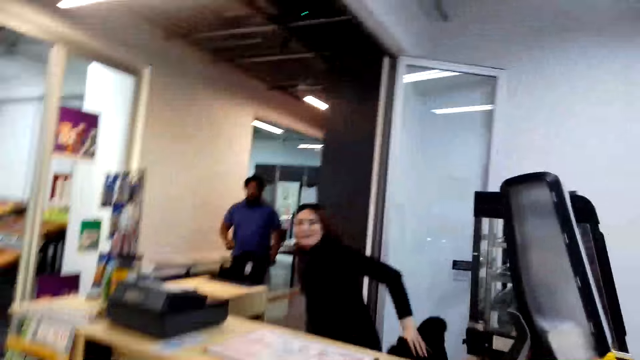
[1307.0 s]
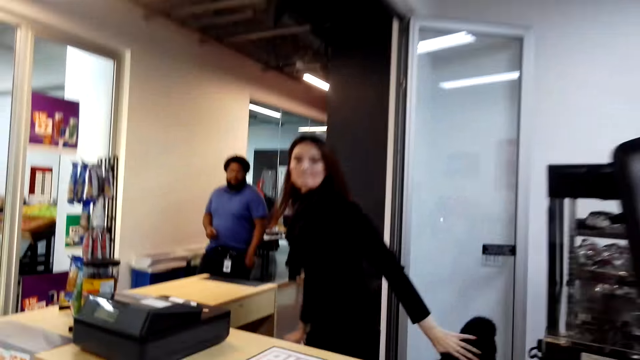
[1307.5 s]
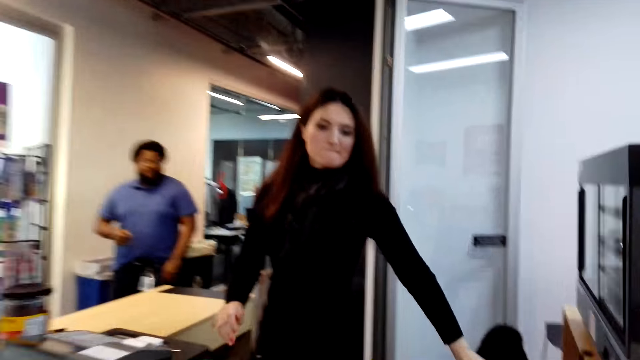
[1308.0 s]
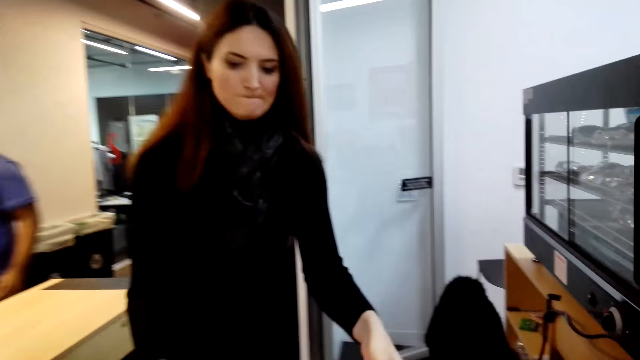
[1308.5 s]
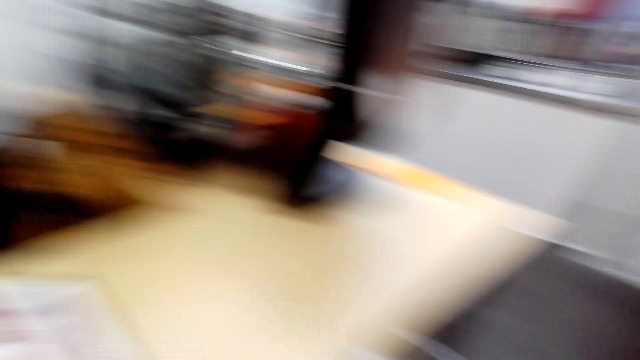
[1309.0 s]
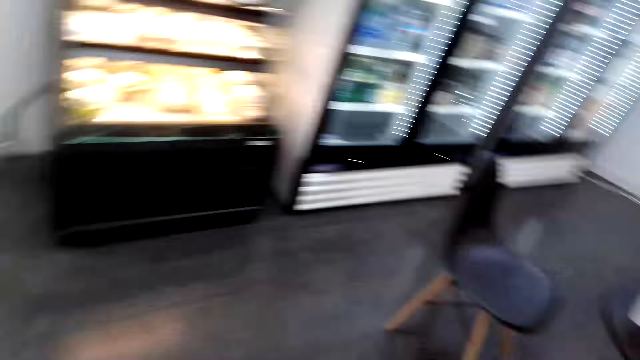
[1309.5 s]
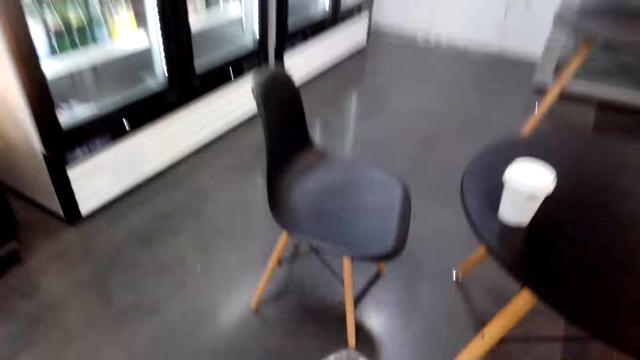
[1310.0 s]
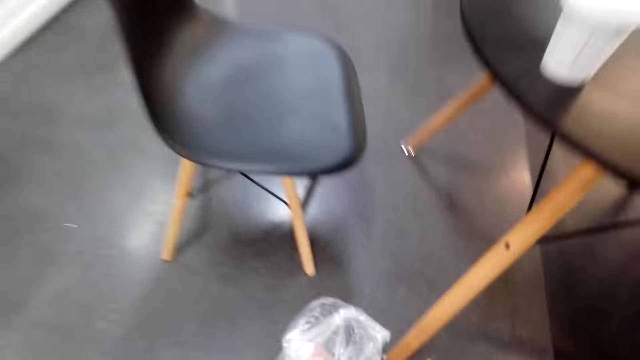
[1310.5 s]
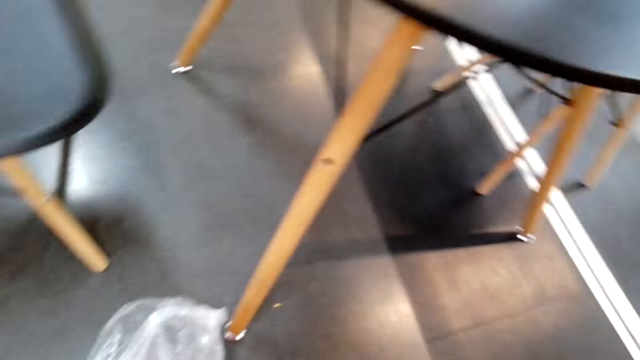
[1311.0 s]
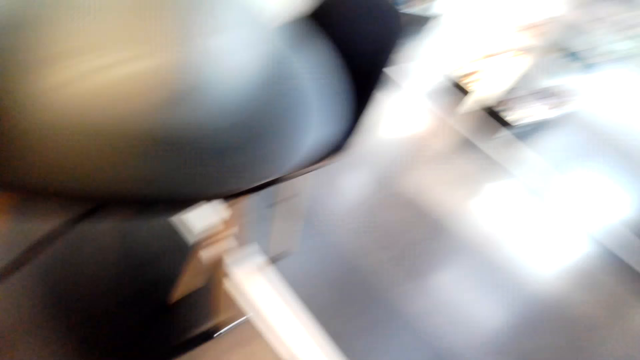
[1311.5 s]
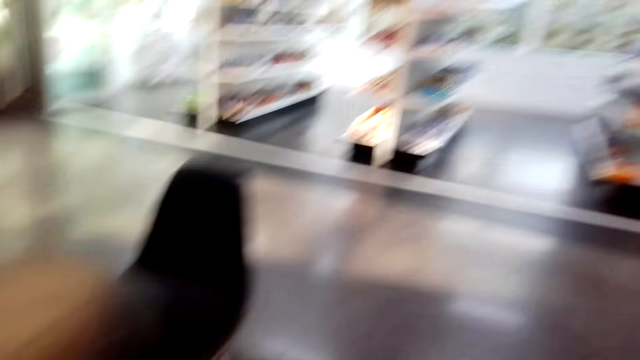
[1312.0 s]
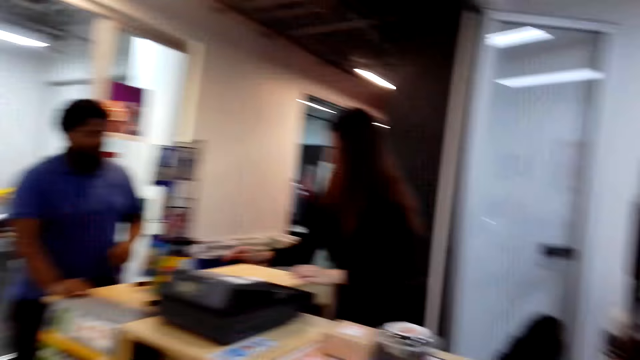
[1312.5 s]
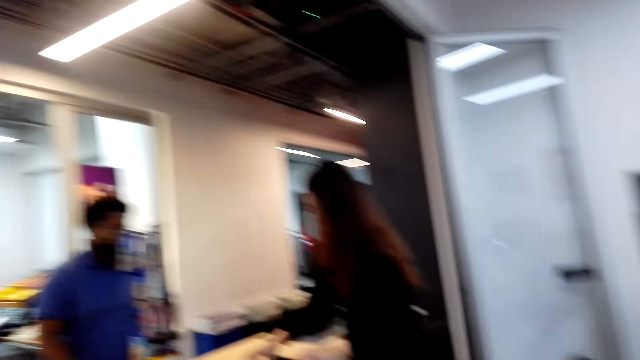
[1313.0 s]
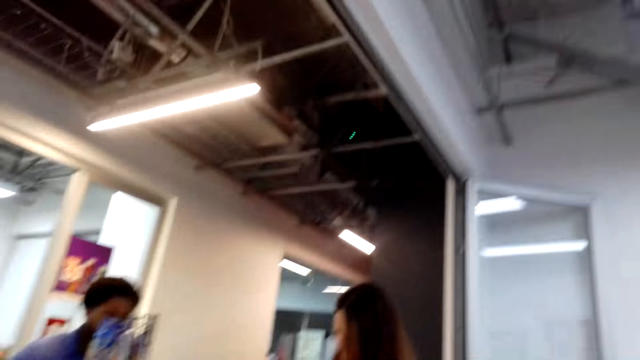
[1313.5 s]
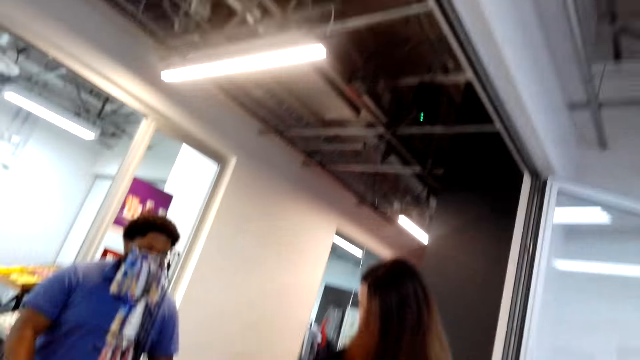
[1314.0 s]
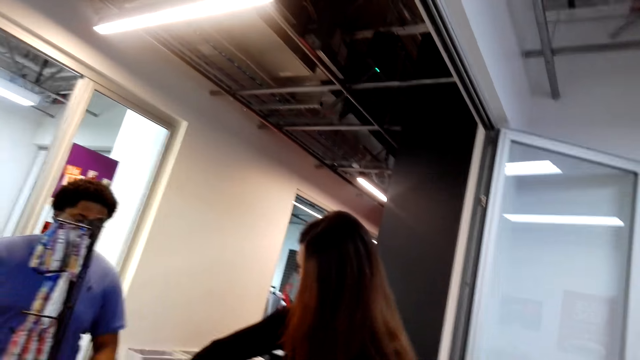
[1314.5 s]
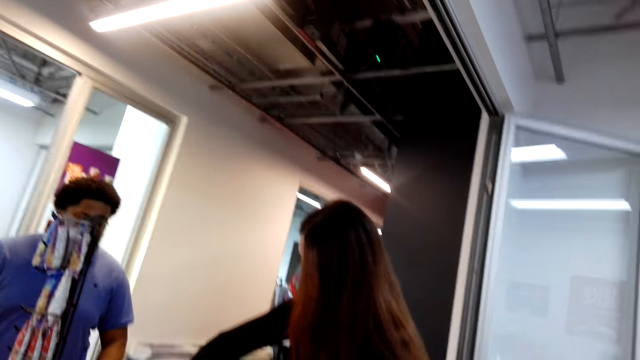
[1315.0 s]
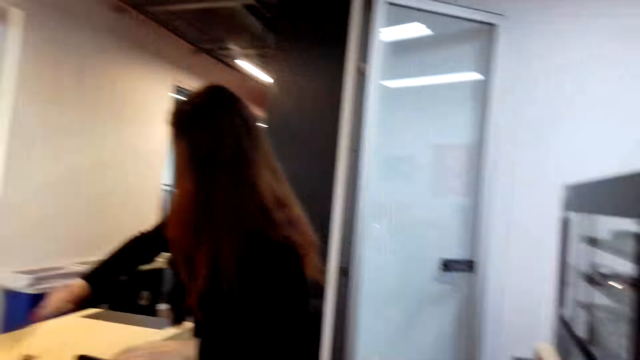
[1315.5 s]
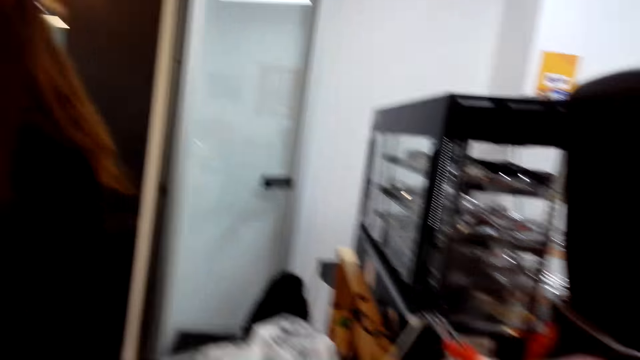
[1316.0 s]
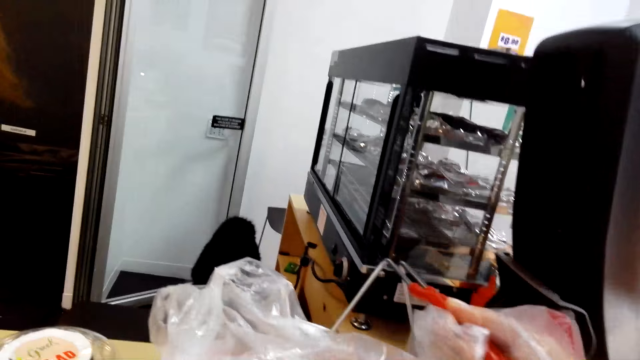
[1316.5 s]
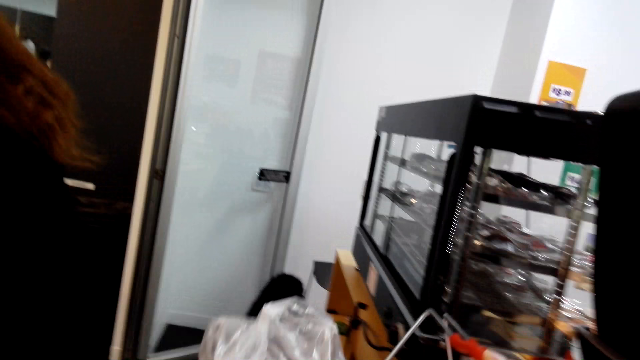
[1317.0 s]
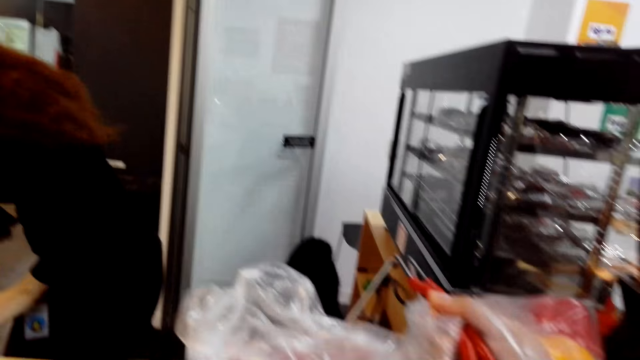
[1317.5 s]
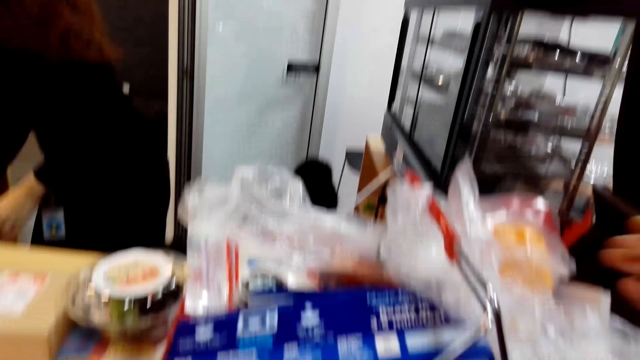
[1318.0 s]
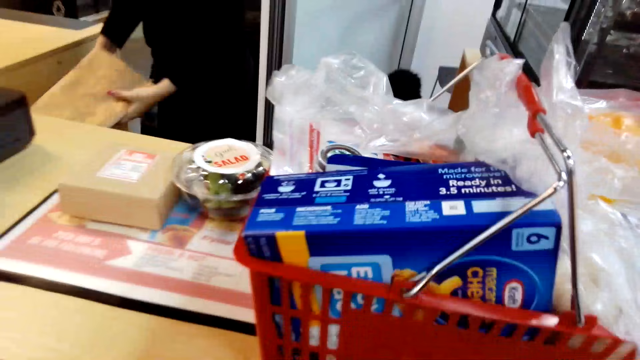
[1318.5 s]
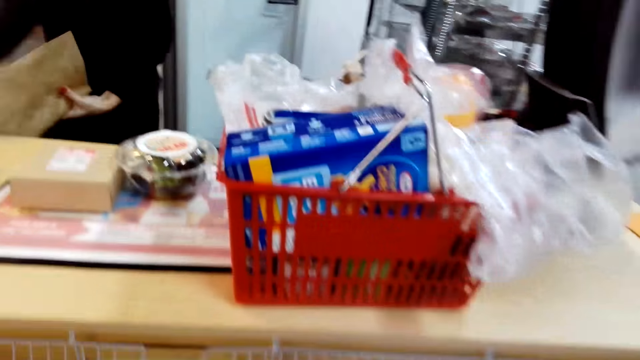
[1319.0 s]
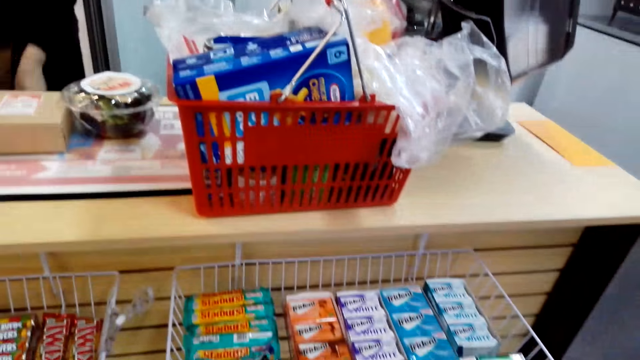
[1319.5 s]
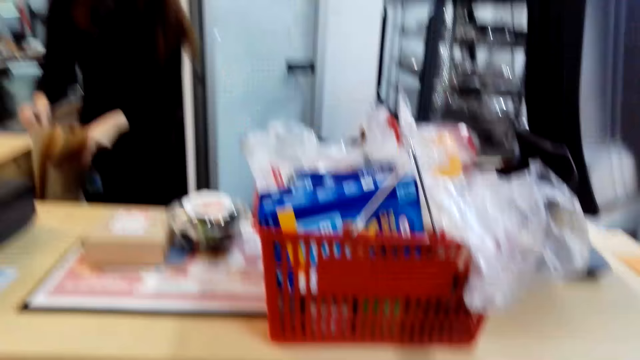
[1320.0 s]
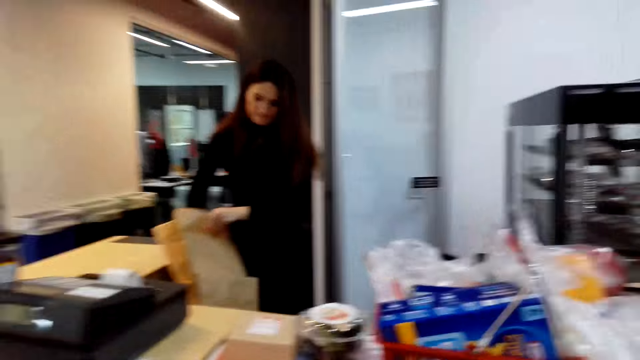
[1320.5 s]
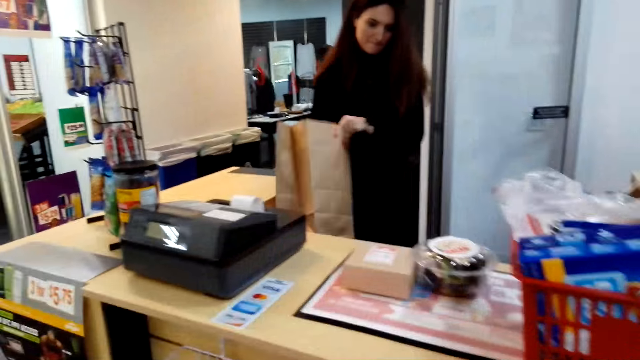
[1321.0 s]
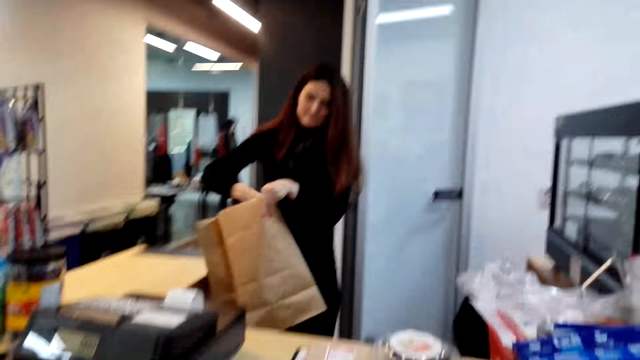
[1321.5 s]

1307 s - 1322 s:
The camera wearer walks to the counter. They walk towards a seat or table. They walk to the counter. They place the shopping basket on the counter. They stand beside the counter.

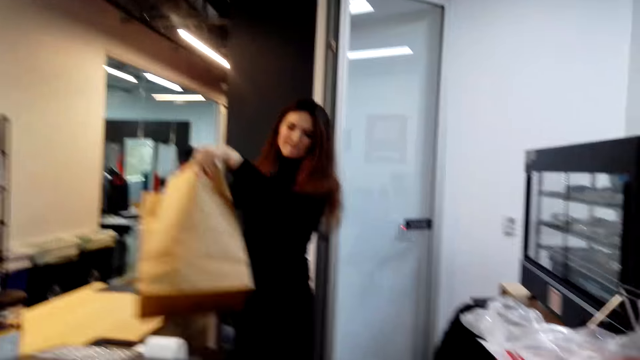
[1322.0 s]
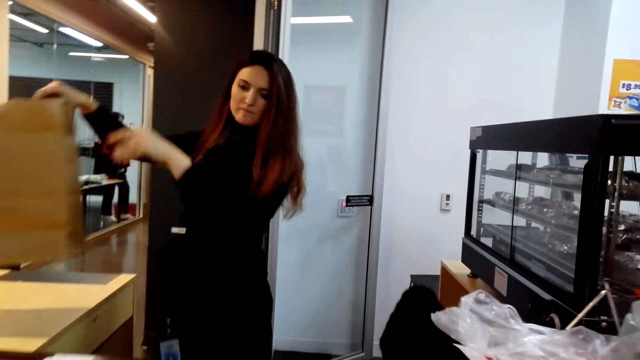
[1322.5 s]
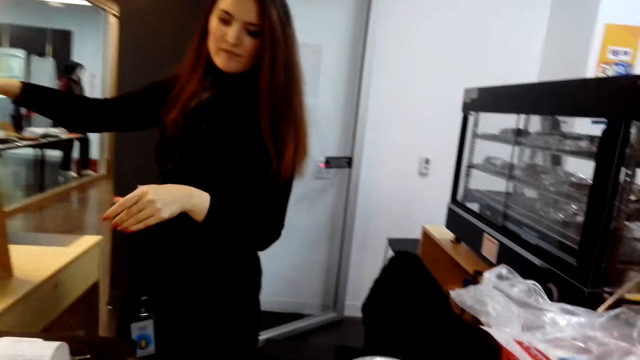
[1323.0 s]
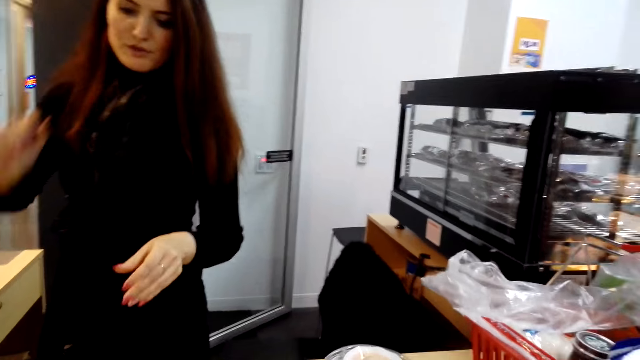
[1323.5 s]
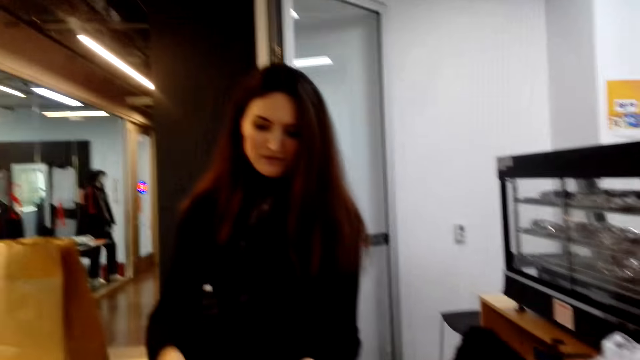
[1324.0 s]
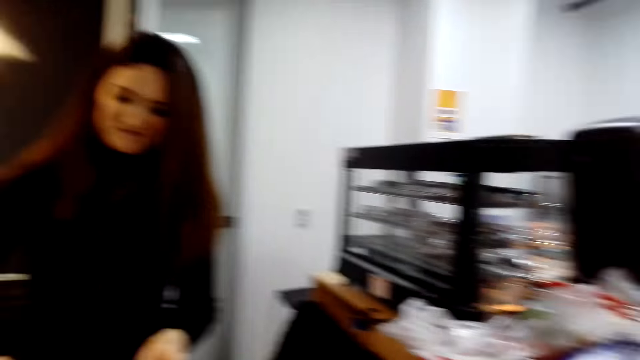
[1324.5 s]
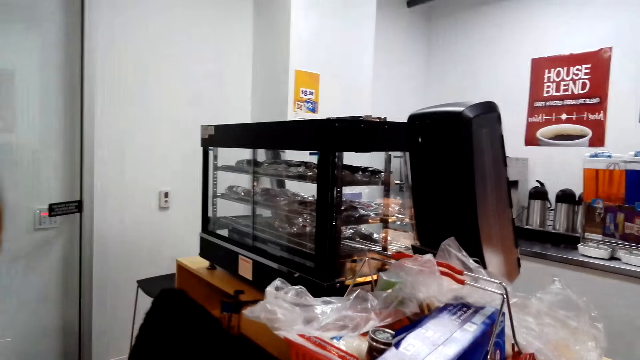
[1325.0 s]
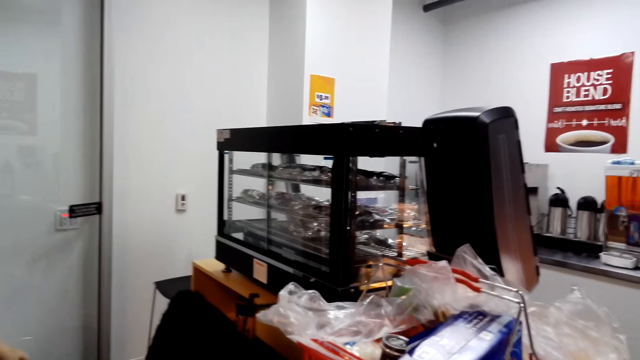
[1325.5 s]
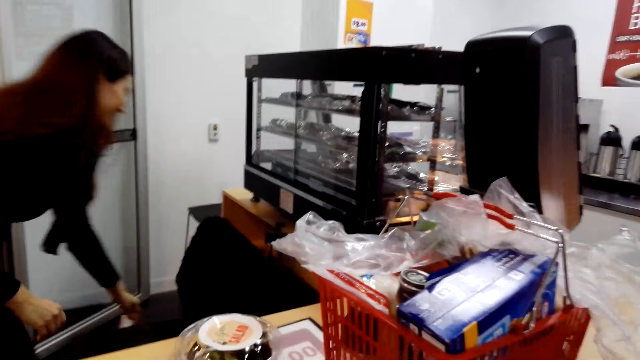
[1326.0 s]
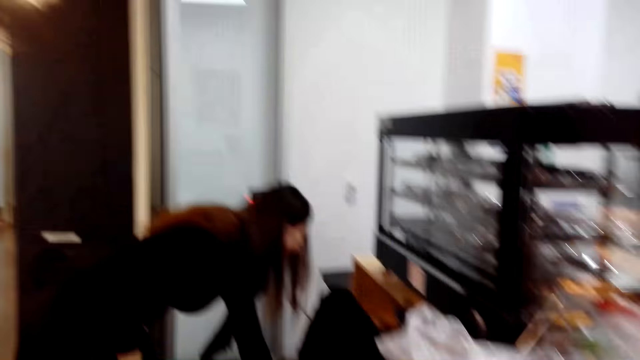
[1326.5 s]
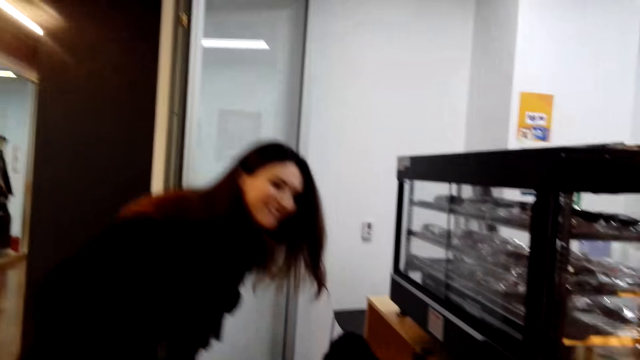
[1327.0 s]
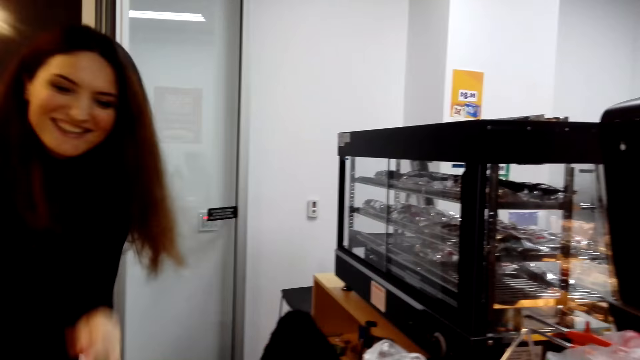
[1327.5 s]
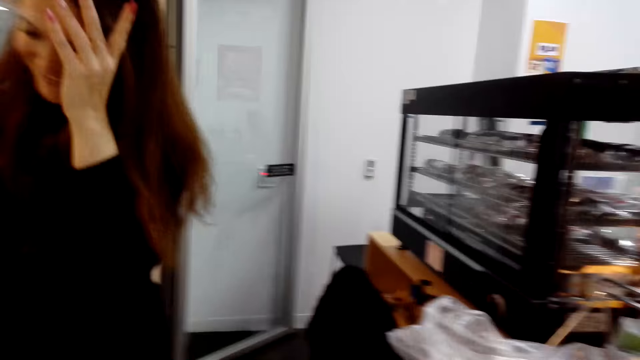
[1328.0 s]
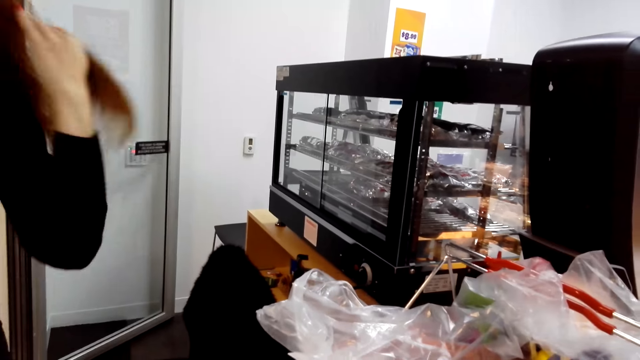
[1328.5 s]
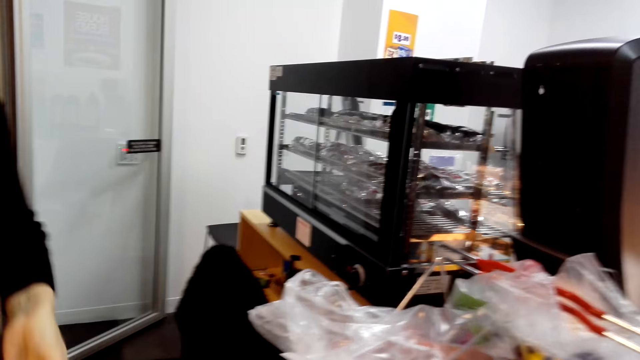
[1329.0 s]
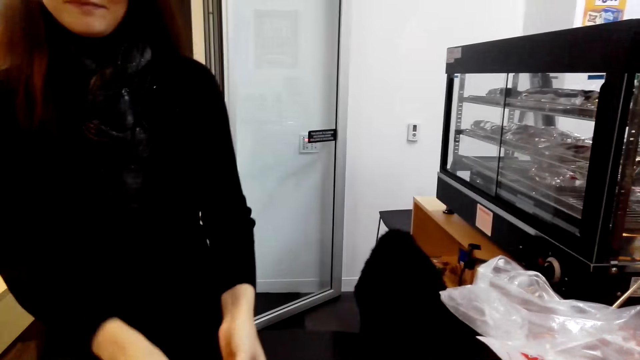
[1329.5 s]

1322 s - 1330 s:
A cashier picks items from the counter. The cashier dialogues with the camera wearer. The cashier throws something in the bin. The cashier touches her hair.
